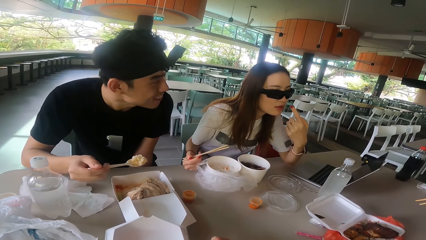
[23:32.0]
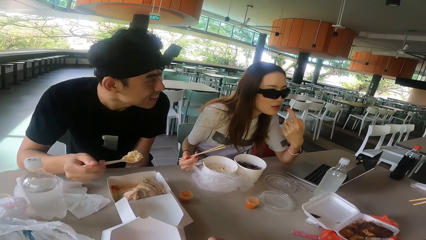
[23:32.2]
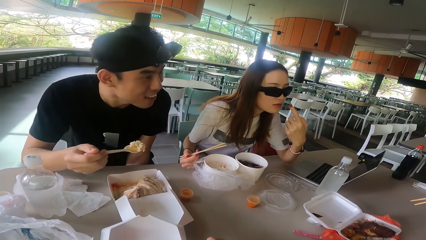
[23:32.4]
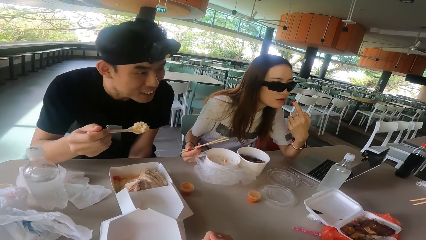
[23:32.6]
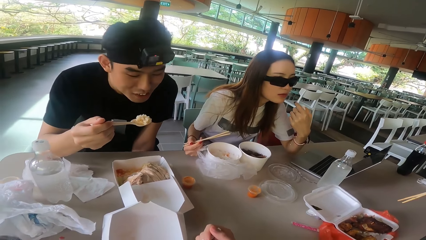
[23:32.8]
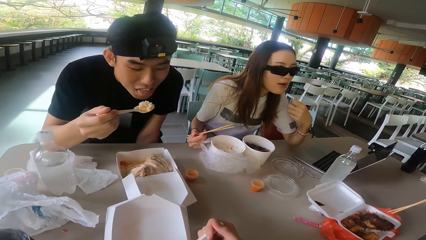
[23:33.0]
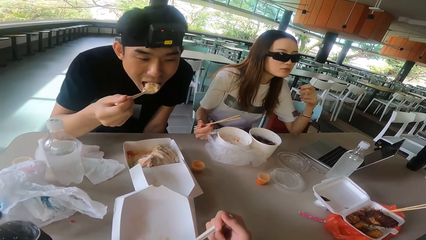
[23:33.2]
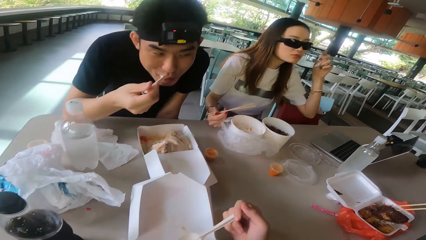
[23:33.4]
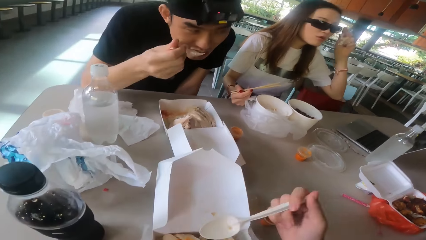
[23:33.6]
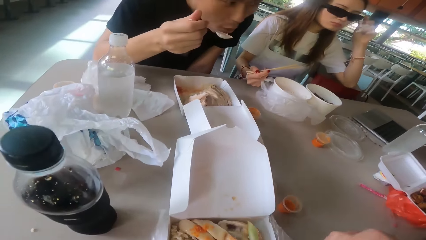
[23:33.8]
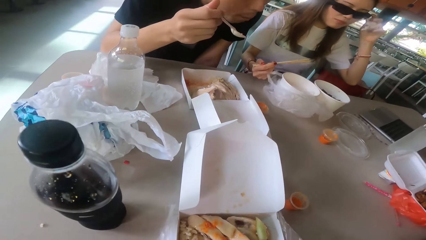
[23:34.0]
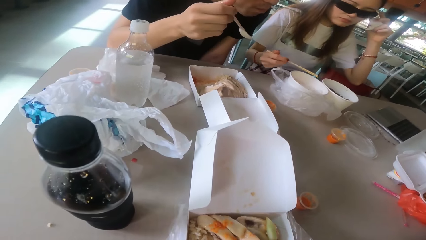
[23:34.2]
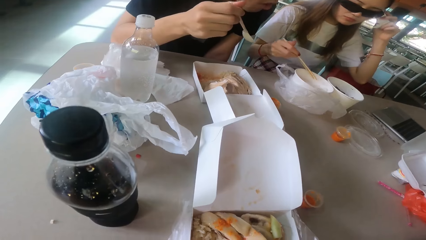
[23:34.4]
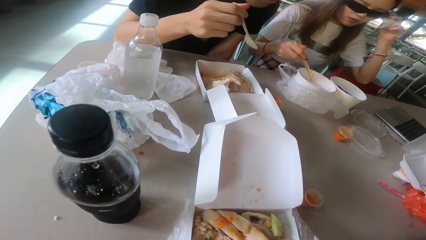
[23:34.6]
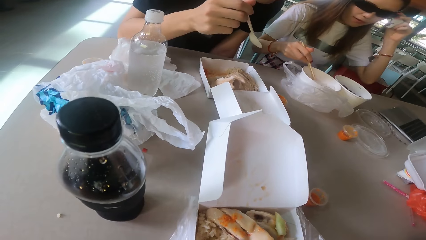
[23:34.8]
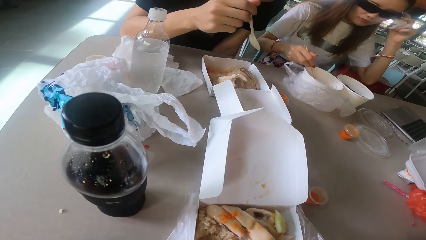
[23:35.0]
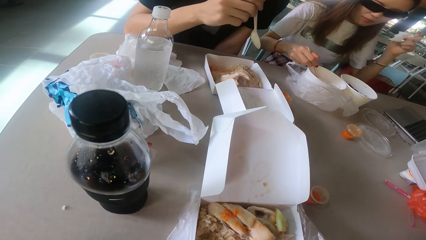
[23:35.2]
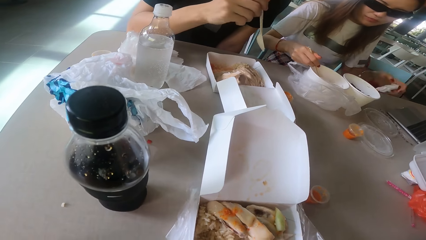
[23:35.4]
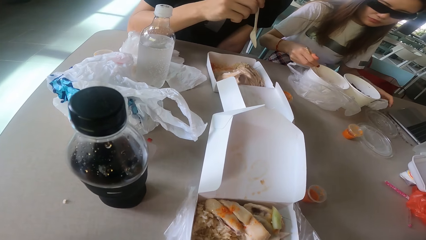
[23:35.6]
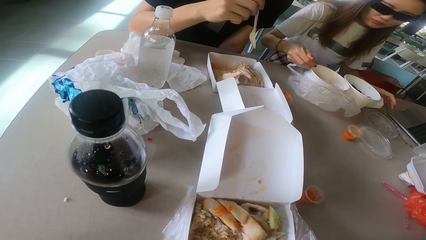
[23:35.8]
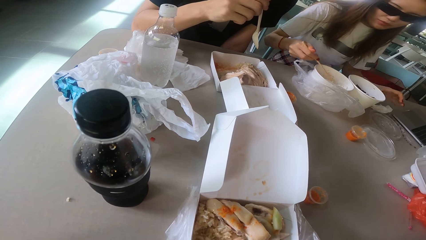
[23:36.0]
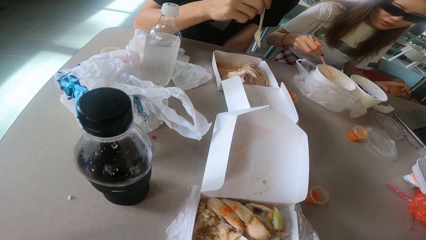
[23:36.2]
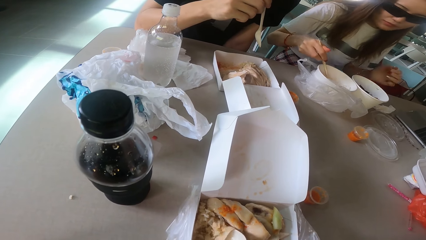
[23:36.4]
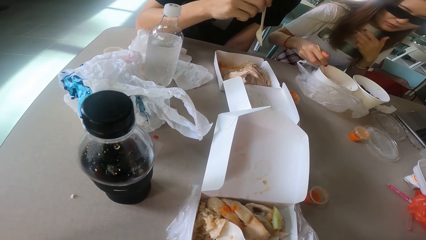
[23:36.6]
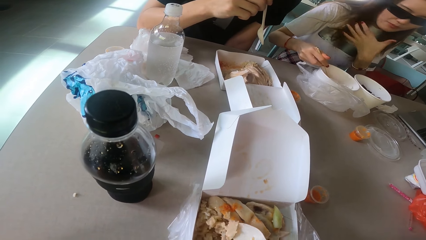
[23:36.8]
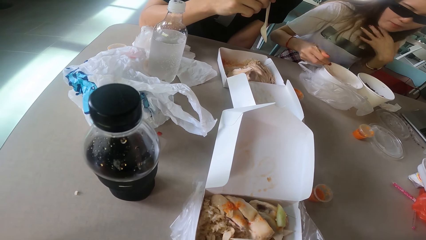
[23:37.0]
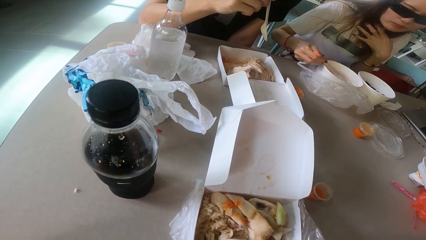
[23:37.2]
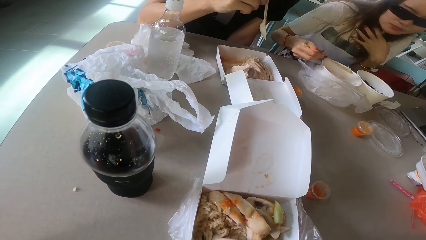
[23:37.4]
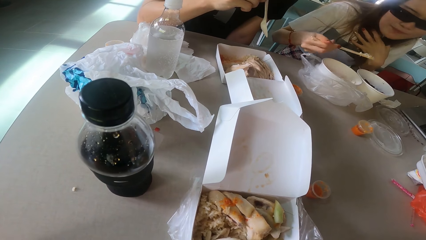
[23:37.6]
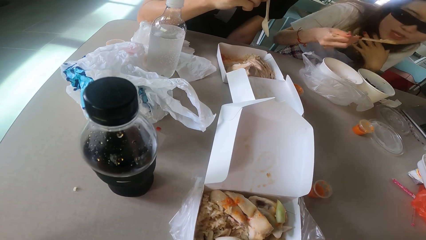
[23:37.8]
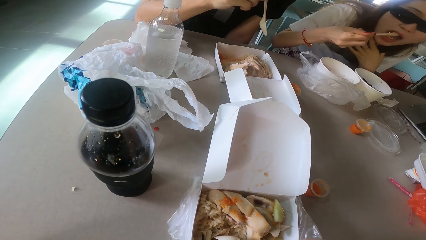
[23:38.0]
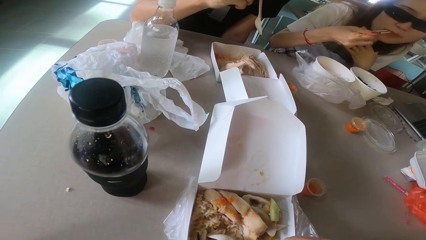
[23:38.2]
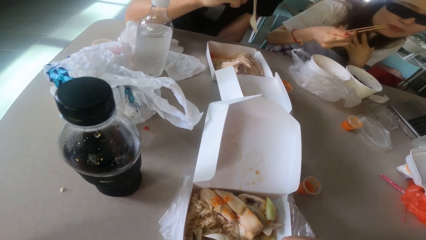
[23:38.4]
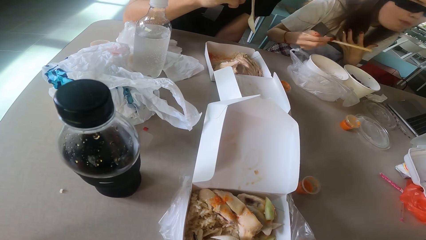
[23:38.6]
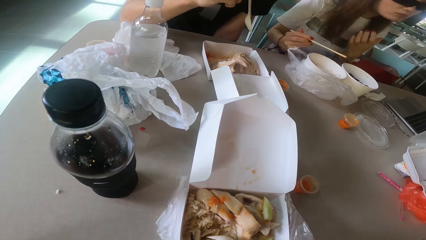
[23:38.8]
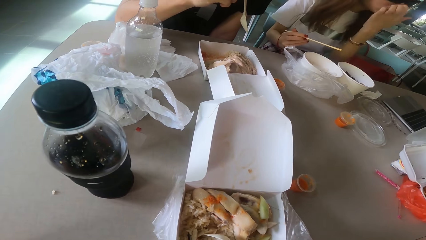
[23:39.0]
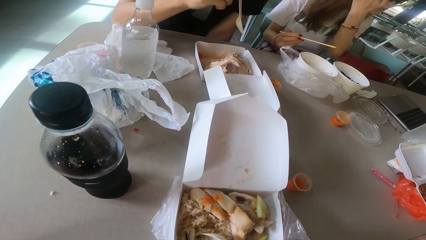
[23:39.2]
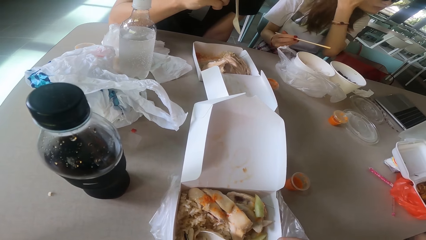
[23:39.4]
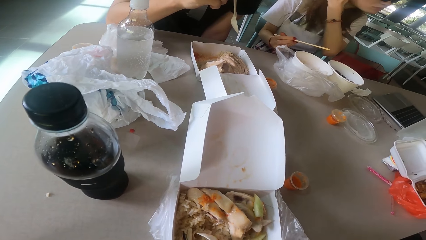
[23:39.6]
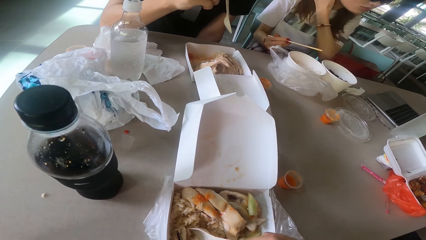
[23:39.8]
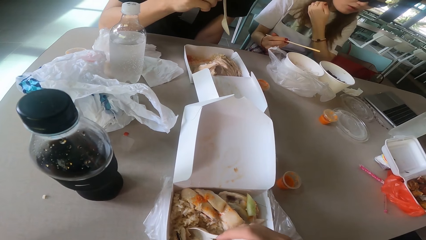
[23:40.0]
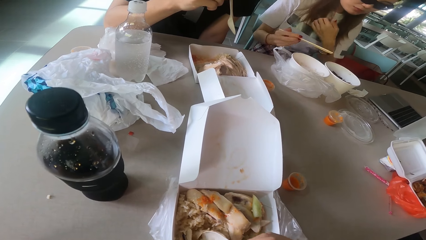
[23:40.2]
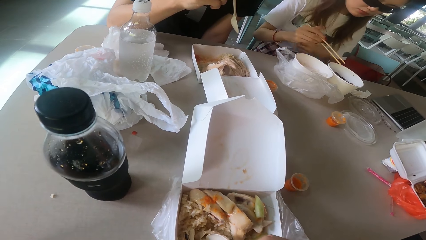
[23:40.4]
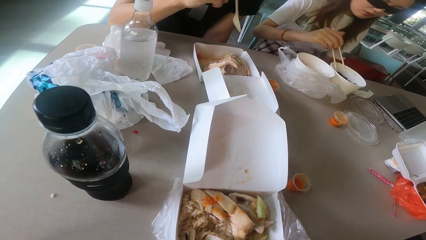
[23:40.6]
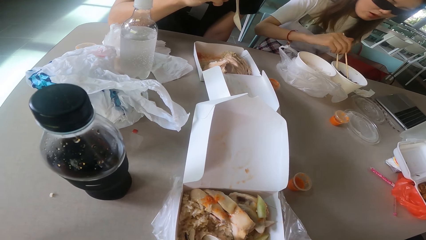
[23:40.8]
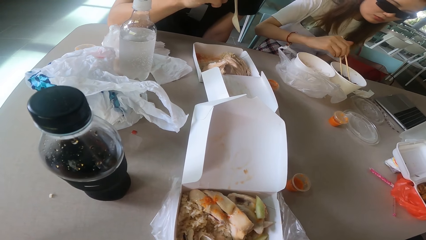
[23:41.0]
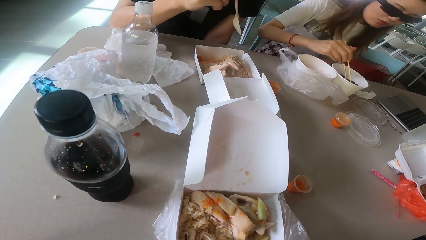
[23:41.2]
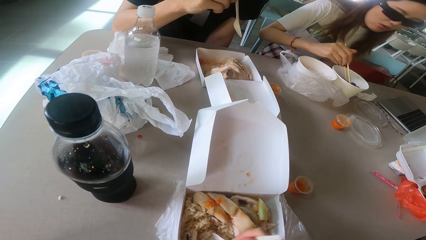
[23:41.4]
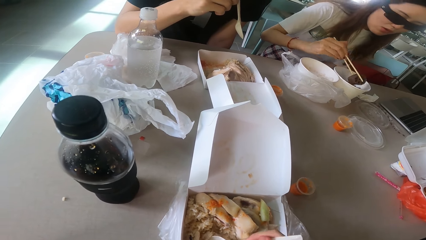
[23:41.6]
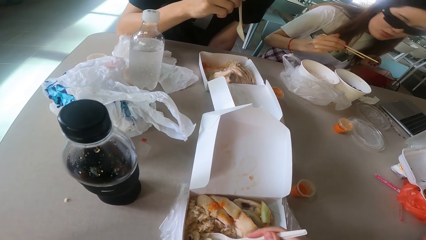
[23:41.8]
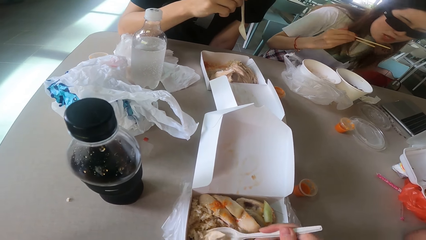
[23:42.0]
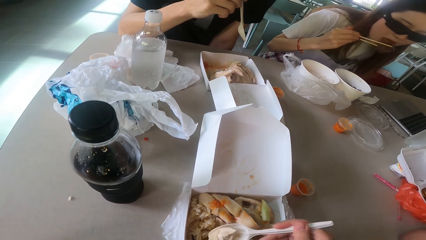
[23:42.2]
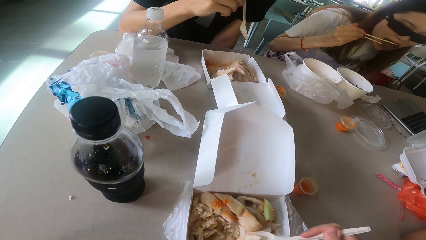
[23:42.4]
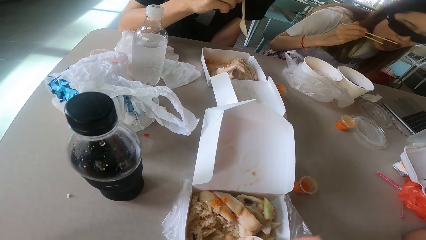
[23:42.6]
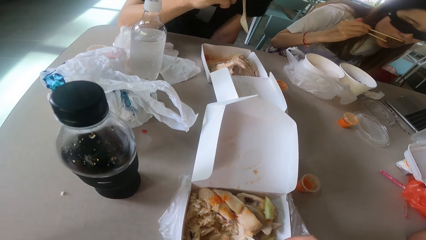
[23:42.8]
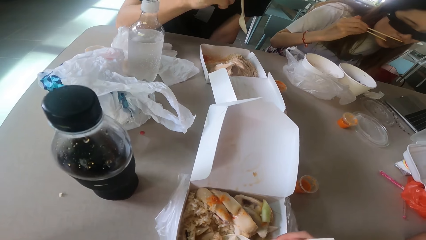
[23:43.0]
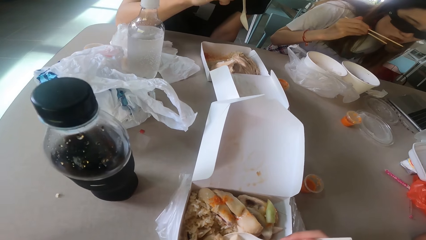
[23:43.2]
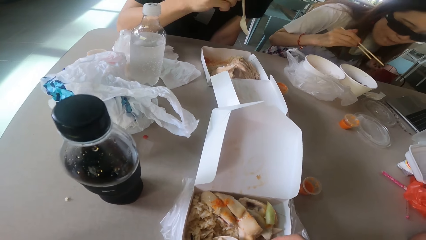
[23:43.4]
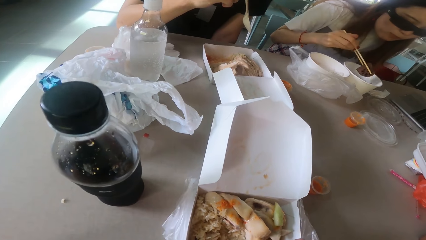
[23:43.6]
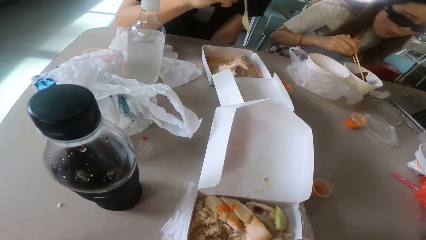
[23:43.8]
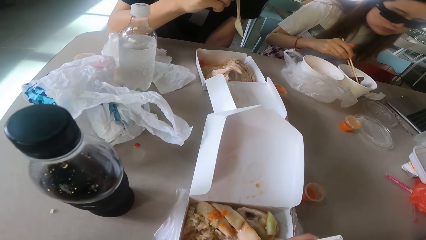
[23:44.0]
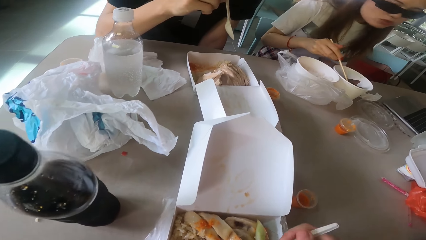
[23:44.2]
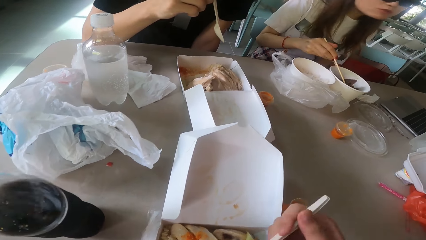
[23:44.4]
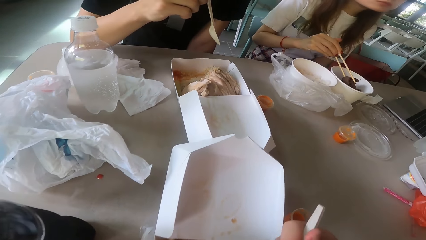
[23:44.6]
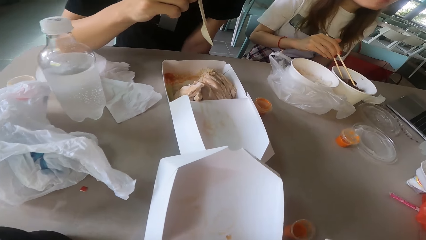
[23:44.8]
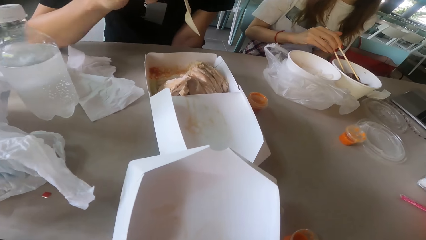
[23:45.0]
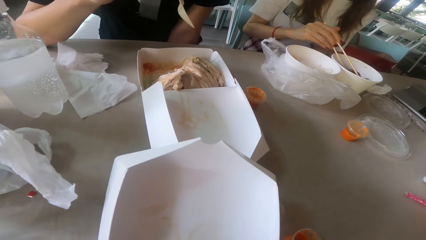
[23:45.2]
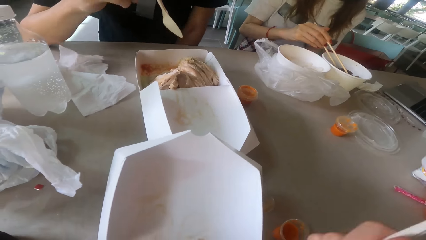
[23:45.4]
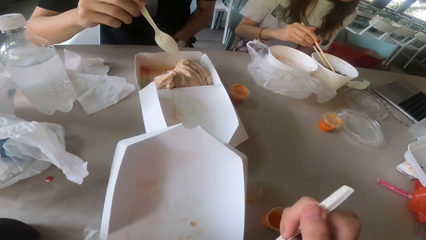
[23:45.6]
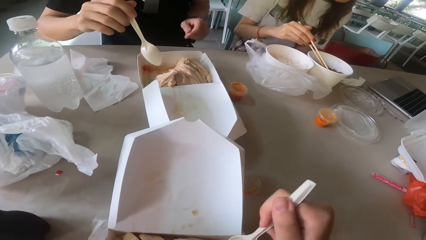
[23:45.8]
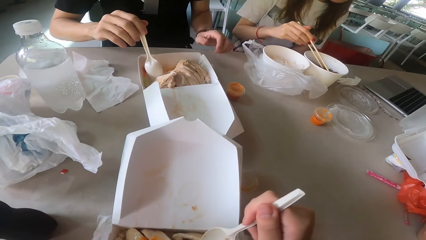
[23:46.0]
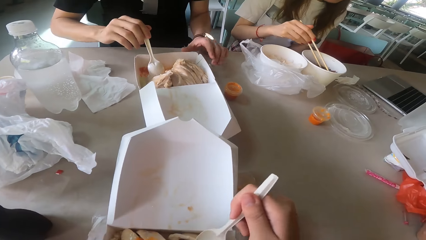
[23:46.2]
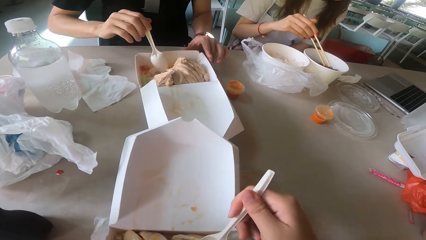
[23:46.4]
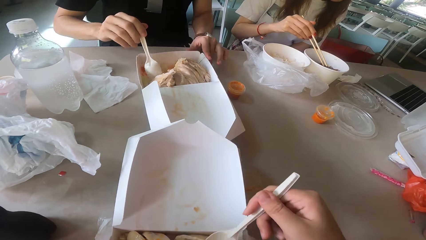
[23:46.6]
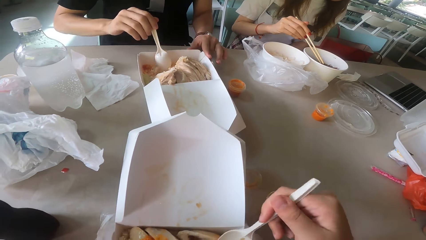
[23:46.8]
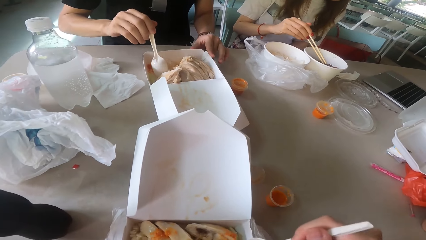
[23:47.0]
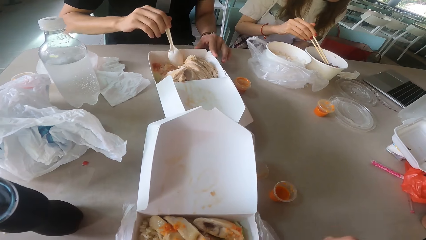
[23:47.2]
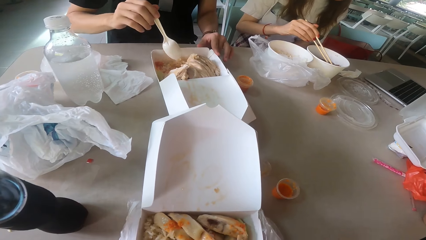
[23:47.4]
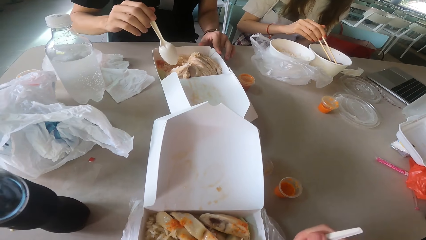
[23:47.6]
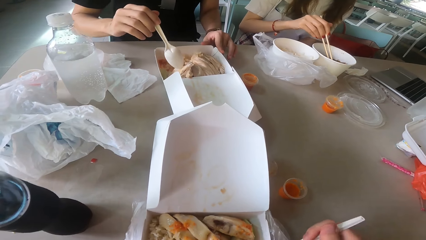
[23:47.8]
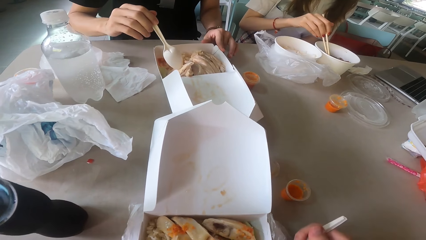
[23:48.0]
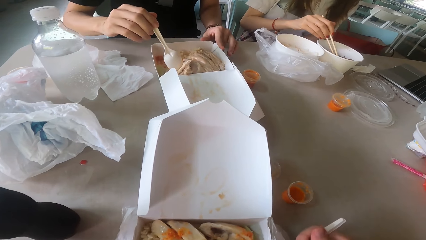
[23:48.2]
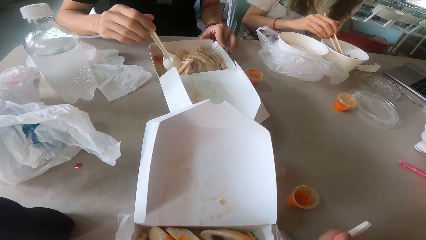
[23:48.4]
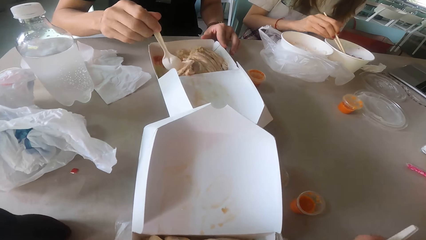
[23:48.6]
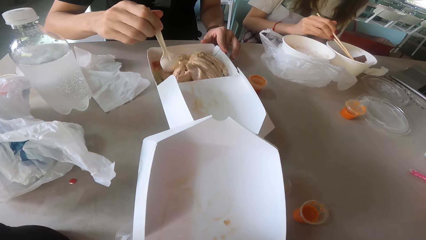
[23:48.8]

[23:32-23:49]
A woman eats the food. Another woman eats the food. The second woman eats the food again and touches the hair. The camera wearer eats food with a spoon. The second woman scoops the food and eats the food. The camera wearer eats the food. A man scoops the food.
